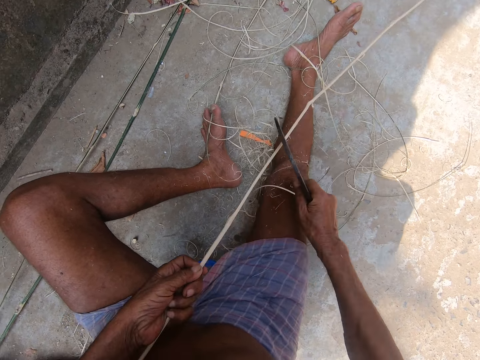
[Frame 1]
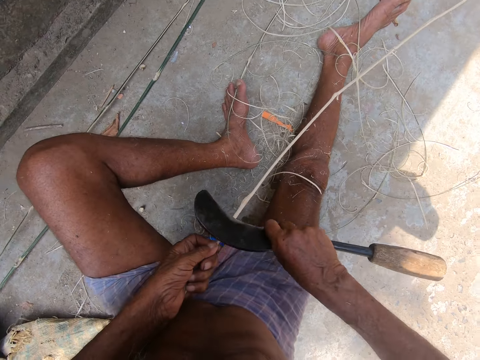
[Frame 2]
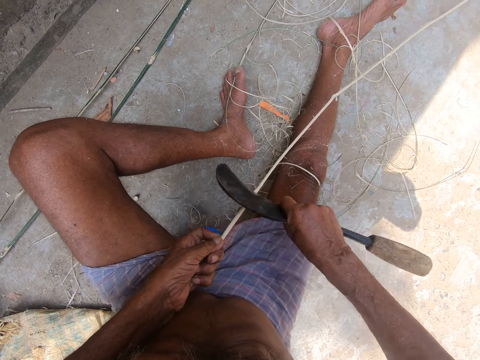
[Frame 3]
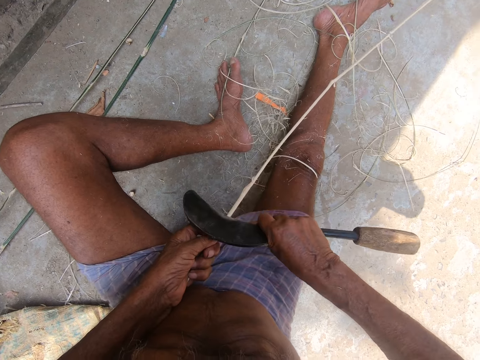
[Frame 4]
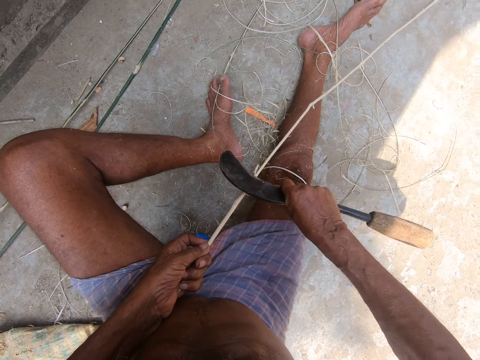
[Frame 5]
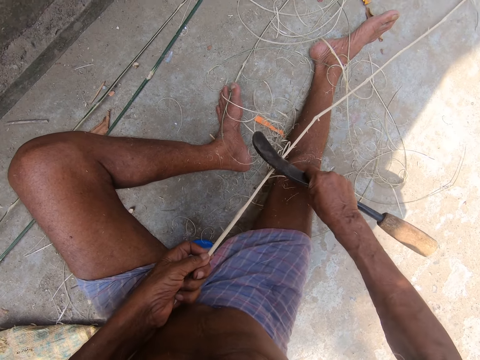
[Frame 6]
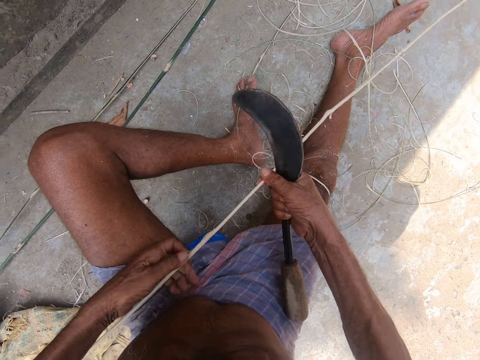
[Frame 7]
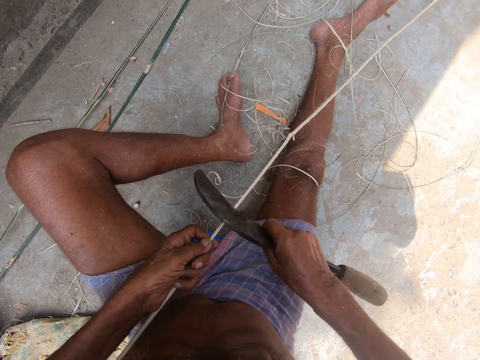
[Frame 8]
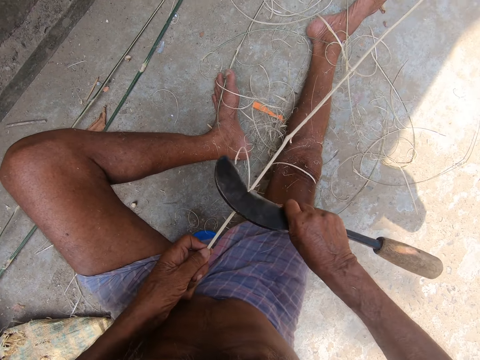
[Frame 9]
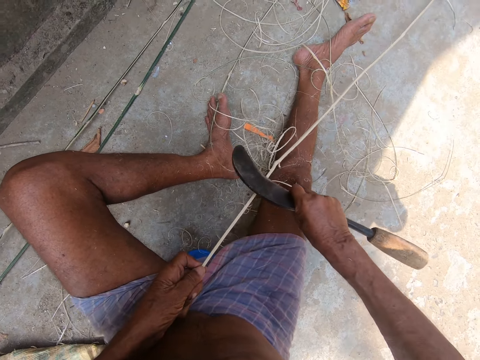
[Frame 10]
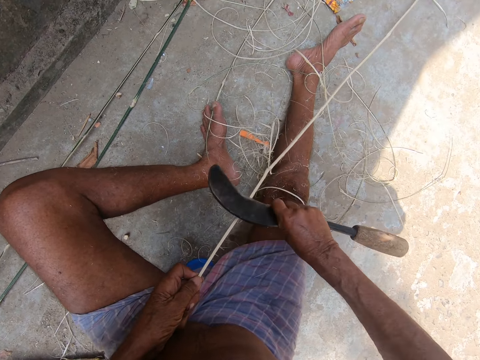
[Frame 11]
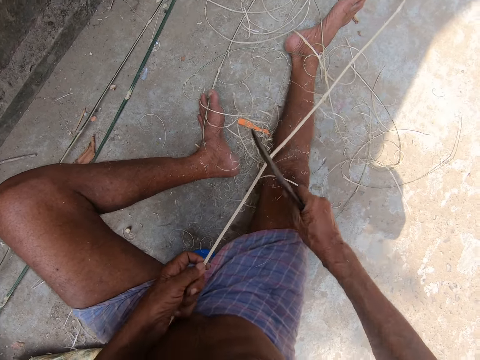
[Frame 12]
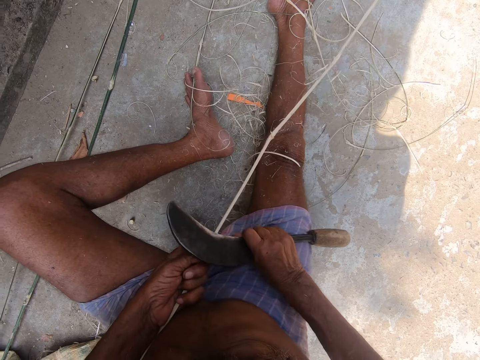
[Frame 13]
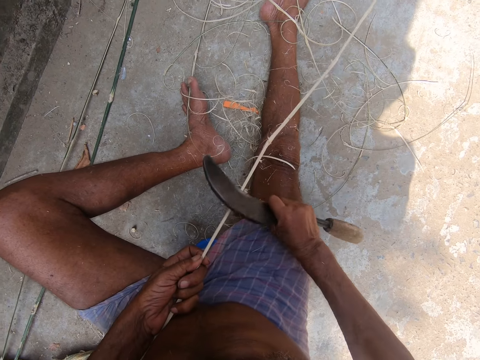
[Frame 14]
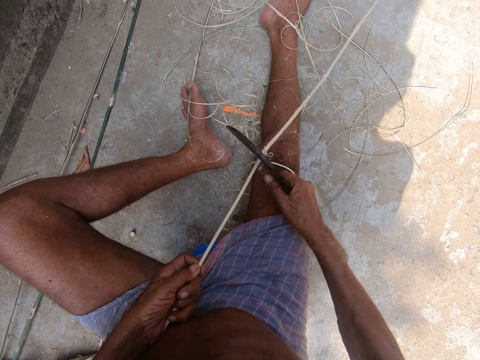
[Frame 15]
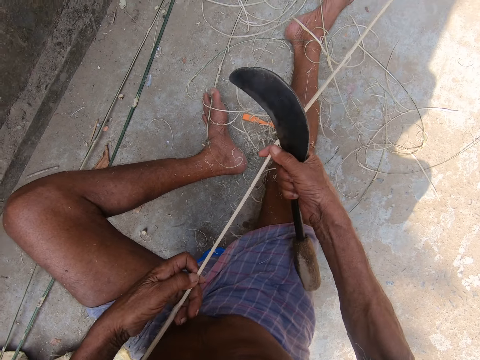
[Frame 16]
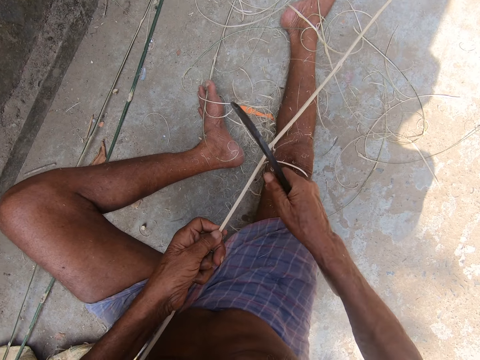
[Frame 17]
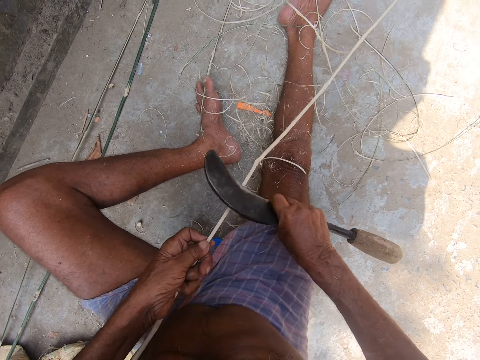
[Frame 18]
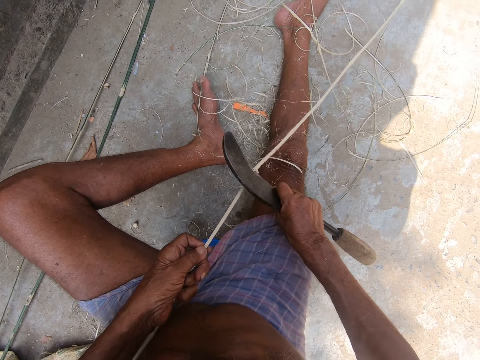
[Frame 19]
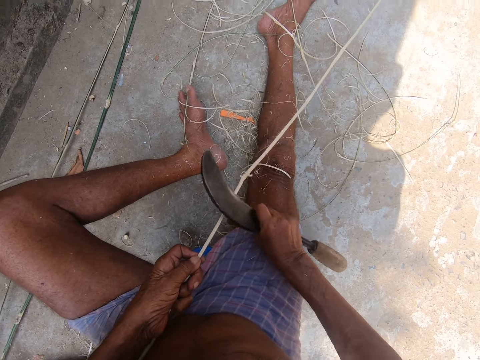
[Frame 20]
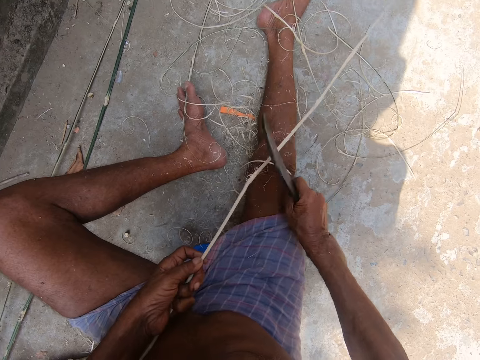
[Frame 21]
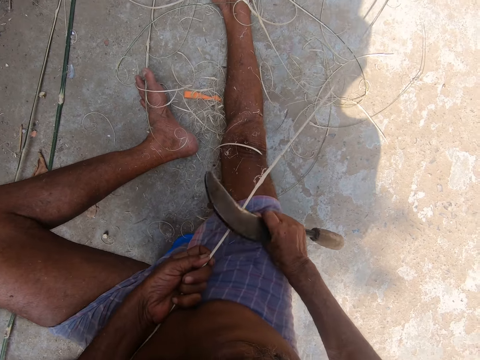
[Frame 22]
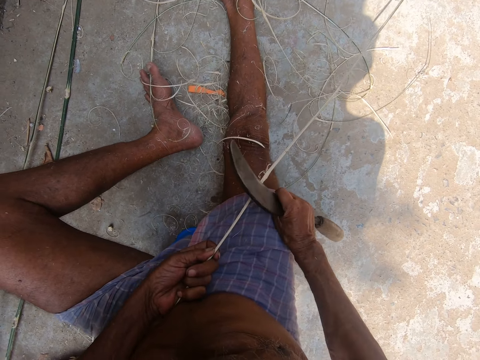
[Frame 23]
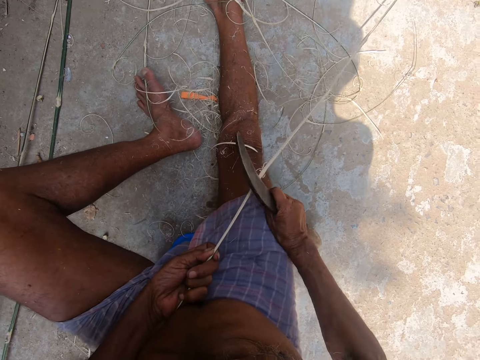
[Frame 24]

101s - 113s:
The camera wearer nips the bamboo stick with both hands. They sharpen the bamboo stick with a sickle. They stare at the bamboo stick in hand. They sharpen the bamboo stick with the sickle.

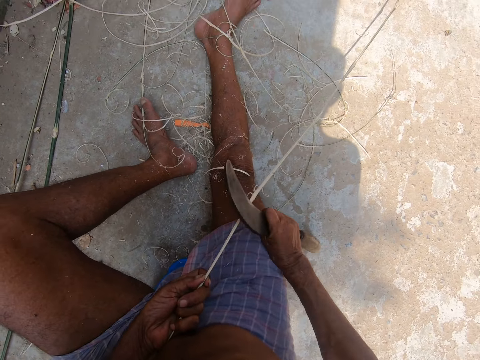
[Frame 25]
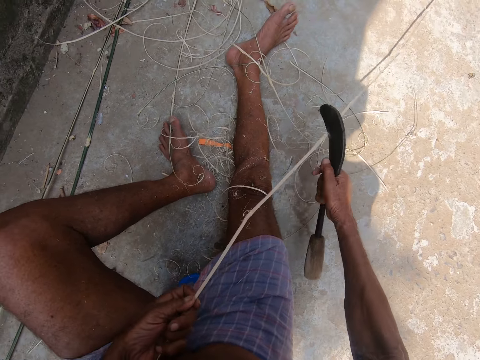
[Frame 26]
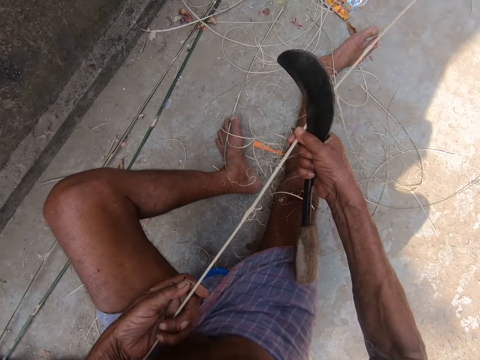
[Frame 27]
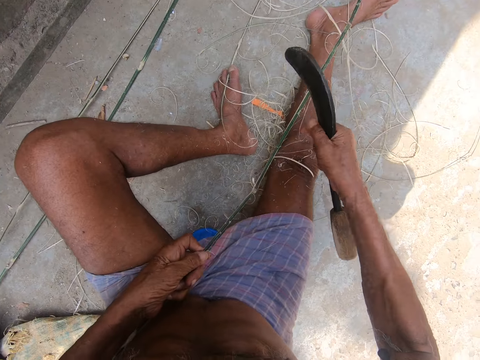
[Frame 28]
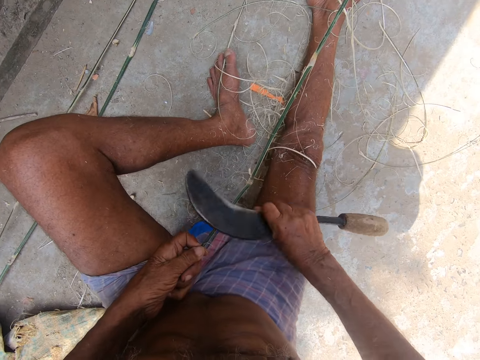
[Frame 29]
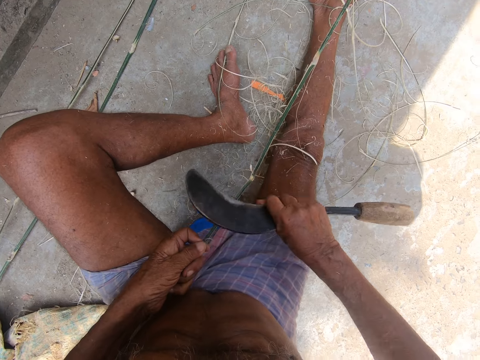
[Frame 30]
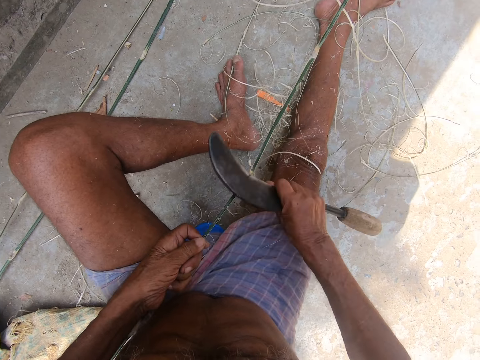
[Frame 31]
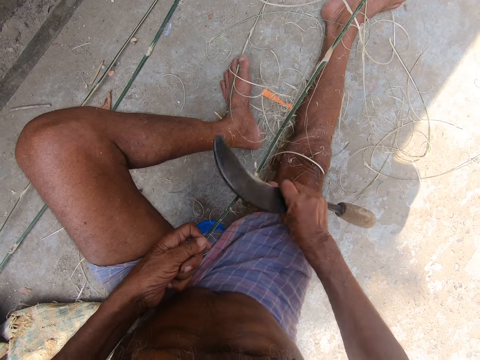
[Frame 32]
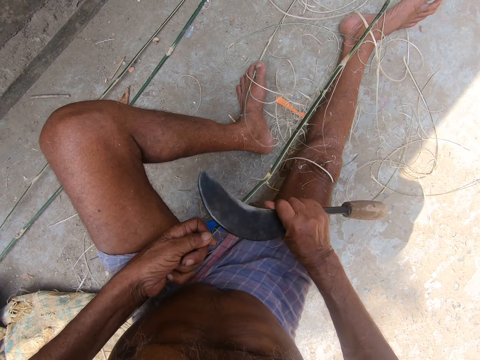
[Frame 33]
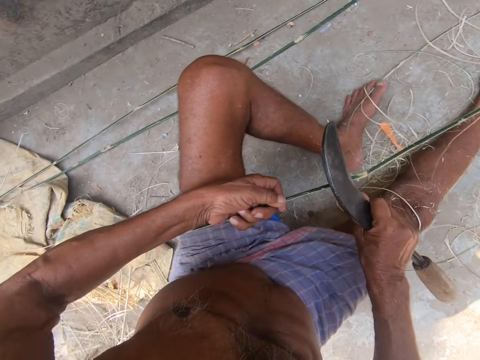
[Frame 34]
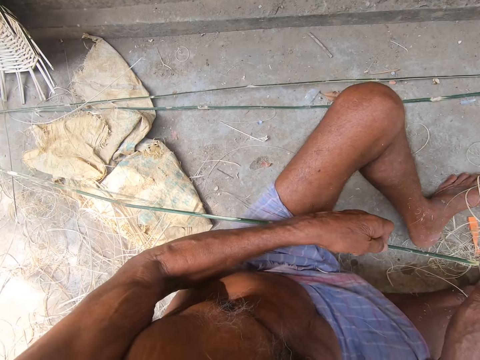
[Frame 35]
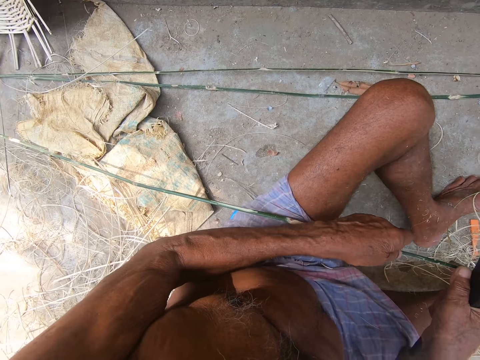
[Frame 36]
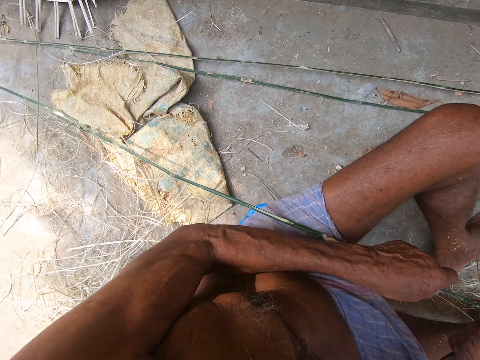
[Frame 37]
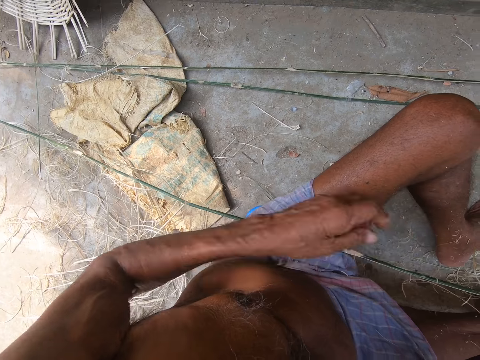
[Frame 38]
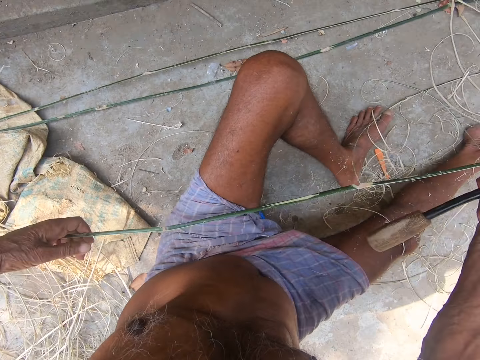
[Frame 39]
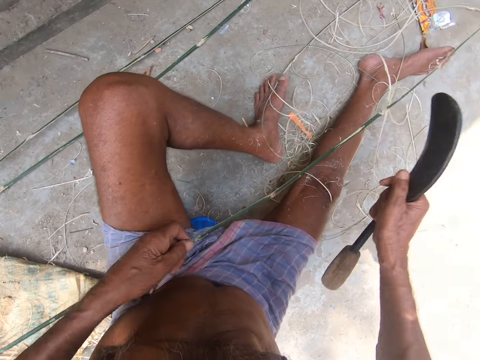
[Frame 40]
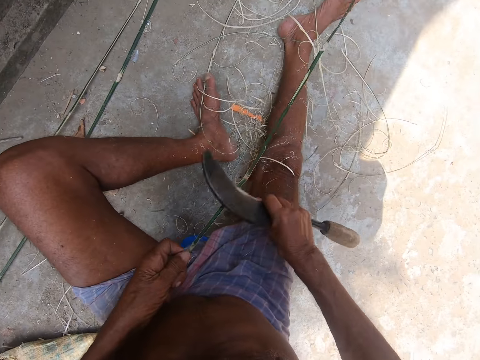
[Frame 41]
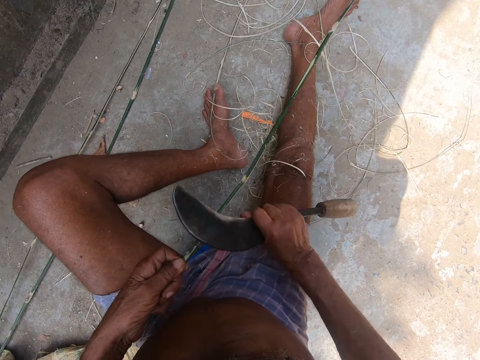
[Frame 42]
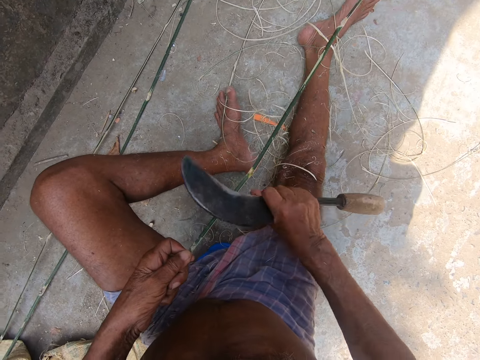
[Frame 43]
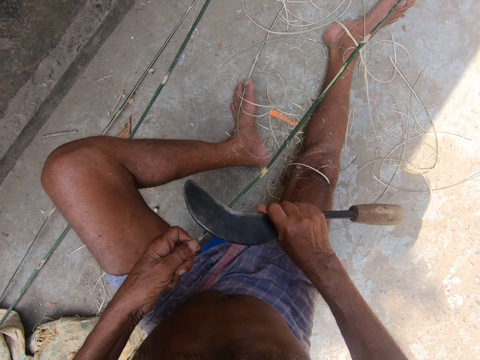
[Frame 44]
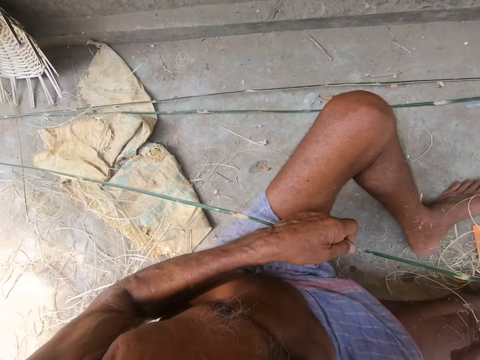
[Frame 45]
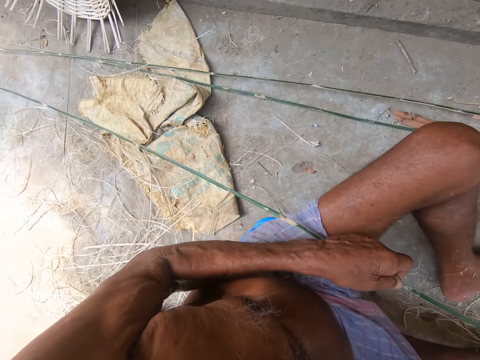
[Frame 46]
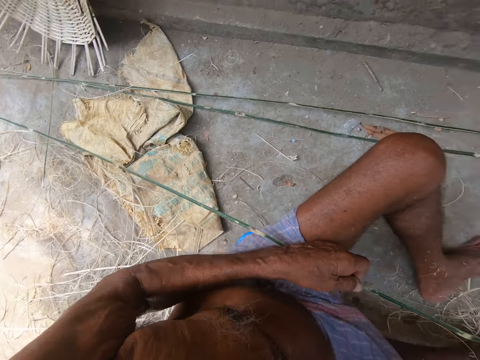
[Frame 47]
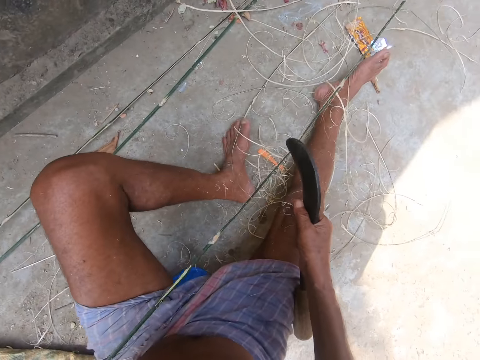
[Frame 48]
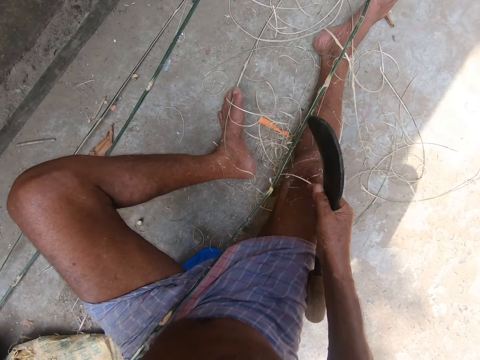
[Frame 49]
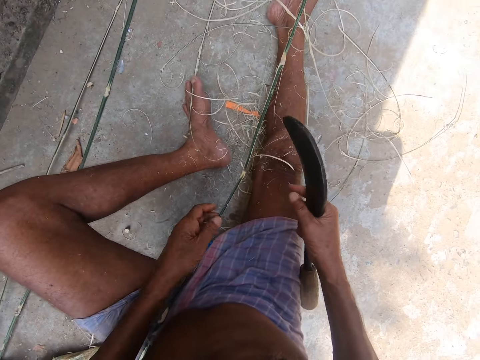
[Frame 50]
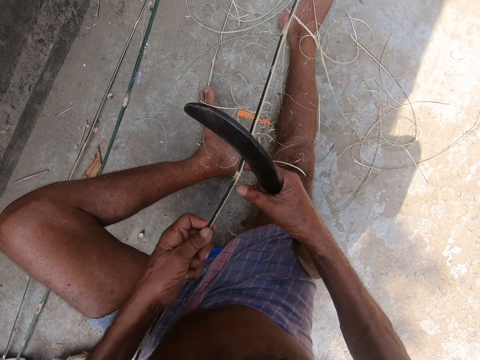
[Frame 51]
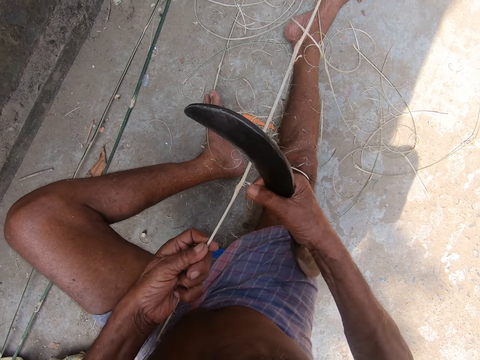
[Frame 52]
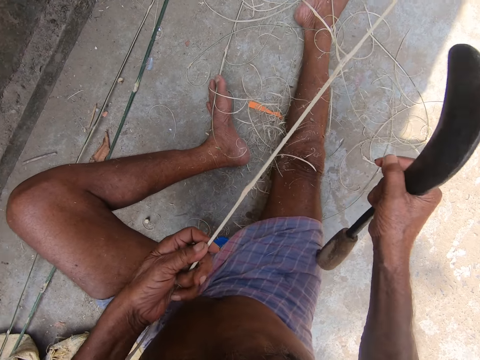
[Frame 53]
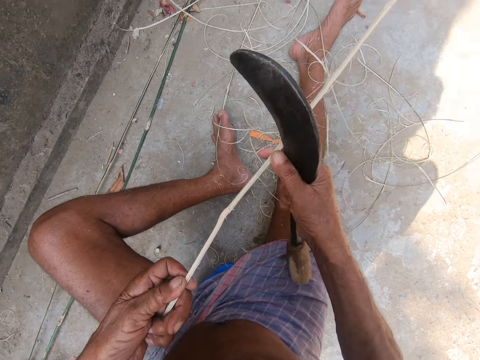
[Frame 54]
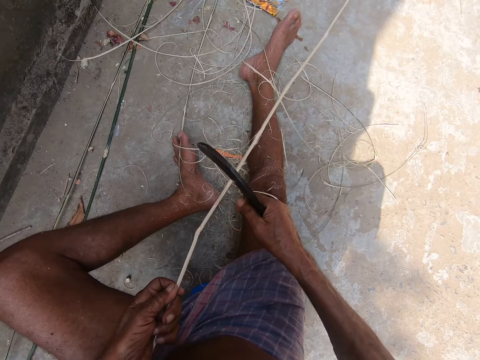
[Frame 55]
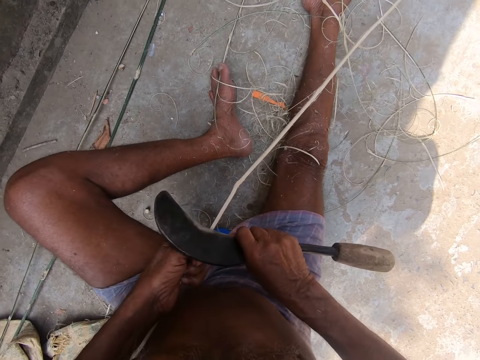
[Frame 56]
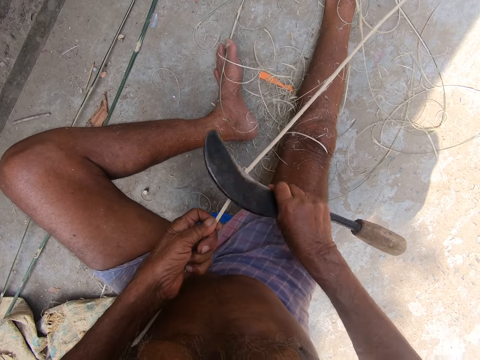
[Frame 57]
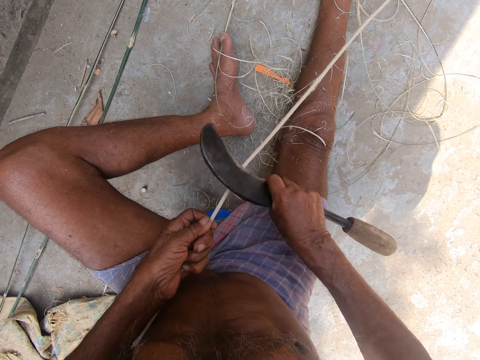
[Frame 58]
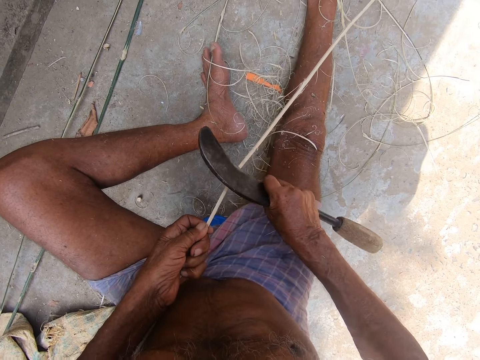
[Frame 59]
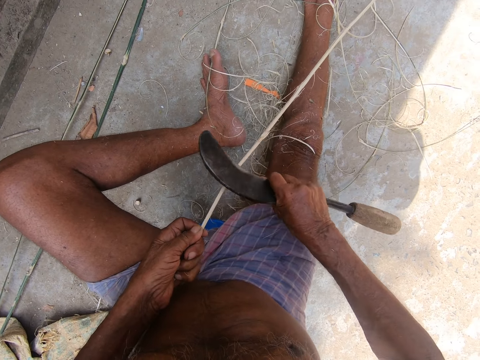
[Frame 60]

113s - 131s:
The camera wearer spins the bamboo stick with both hands. They sharpen the bamboo stick with a sickle. They stare around. They nip the bamboo stick with the left hand. They sharpen the bamboo stick with the sickle. They stare around. They nip the bamboo stick with the left hand. They hold the bamboo stick with the left hand. They grab a piece of bamboo stick with the right hand and cut the piece of bamboo stick with the right hand. They stare at the bamboo stick in hand. They sharpen the bamboo stick with the sickle.
